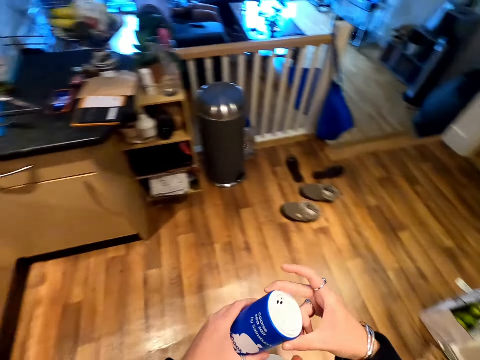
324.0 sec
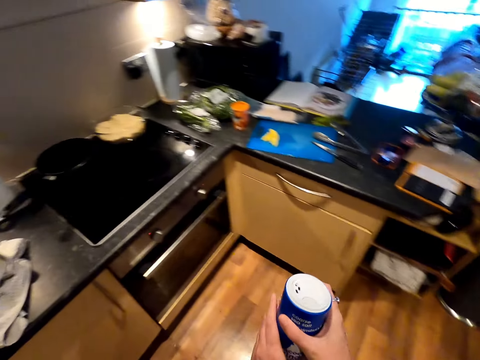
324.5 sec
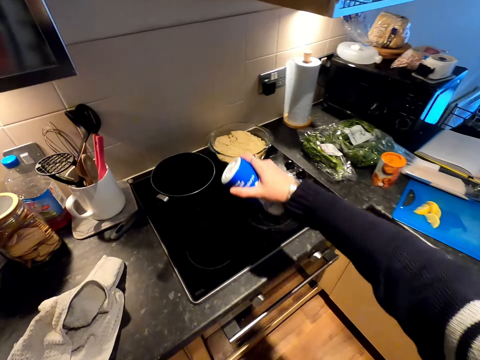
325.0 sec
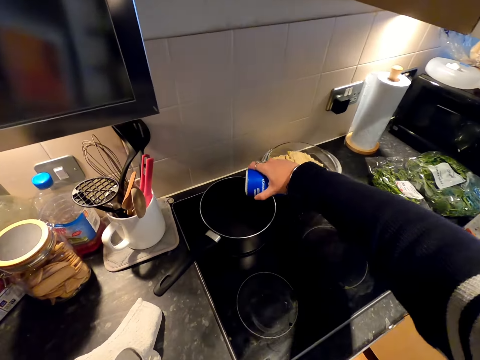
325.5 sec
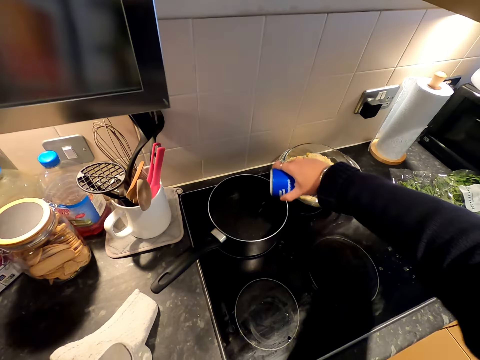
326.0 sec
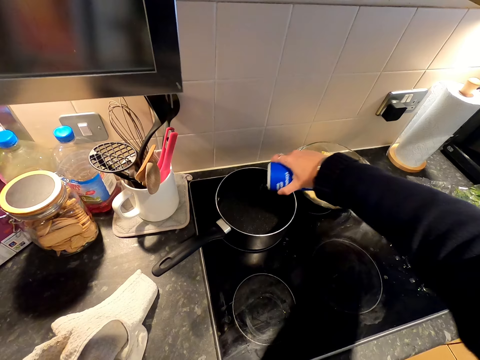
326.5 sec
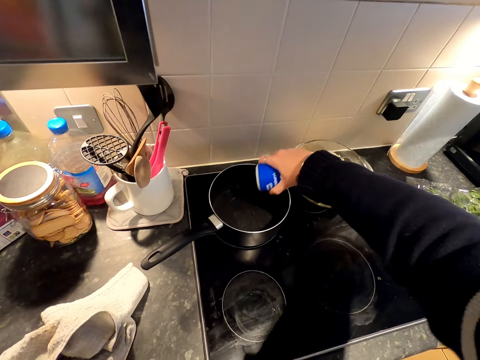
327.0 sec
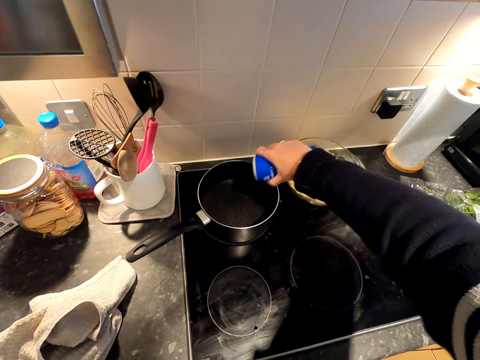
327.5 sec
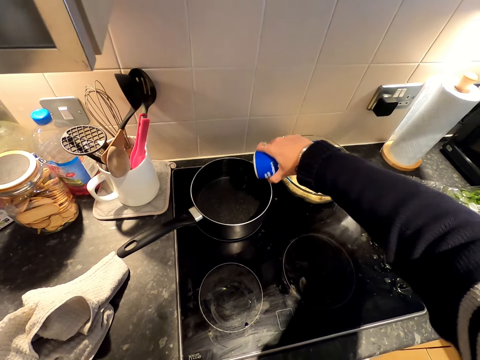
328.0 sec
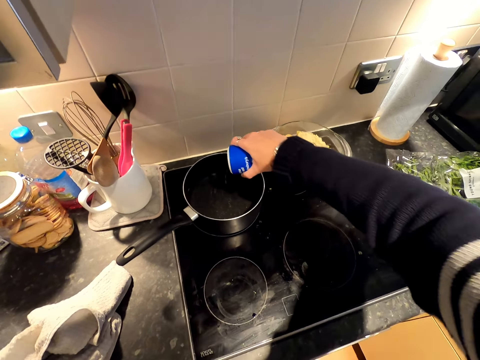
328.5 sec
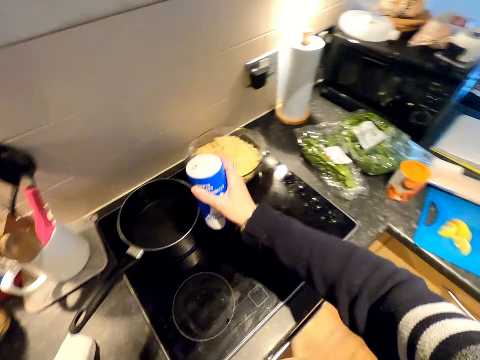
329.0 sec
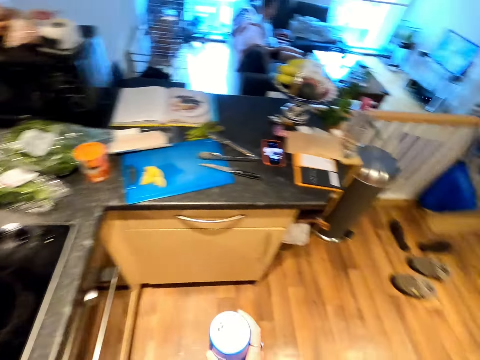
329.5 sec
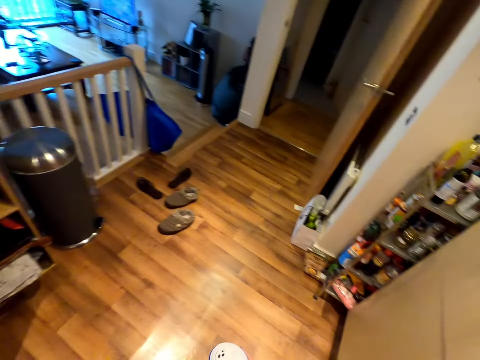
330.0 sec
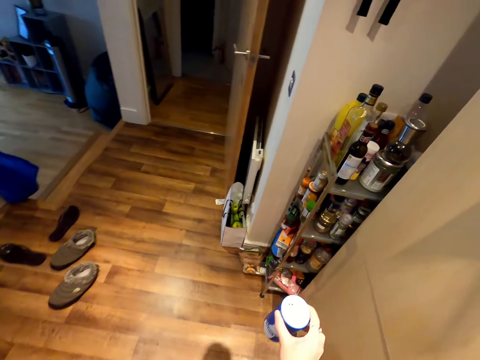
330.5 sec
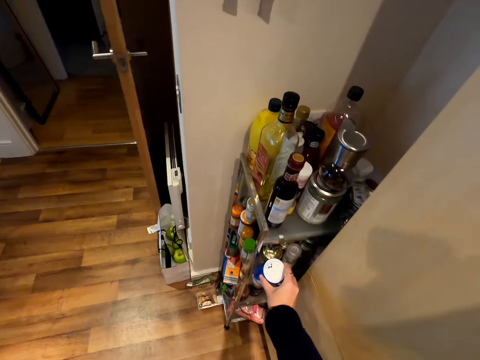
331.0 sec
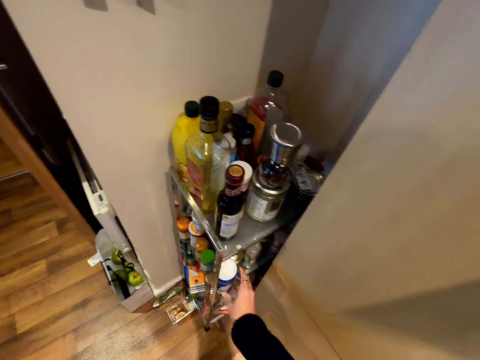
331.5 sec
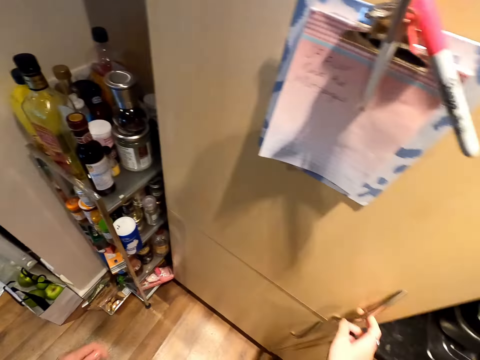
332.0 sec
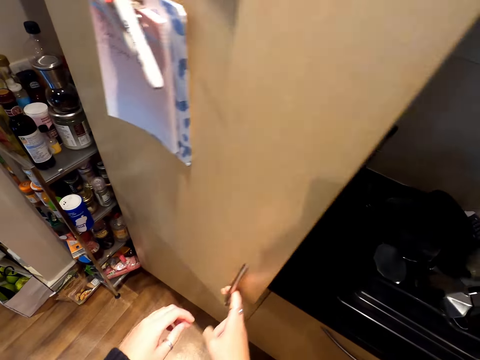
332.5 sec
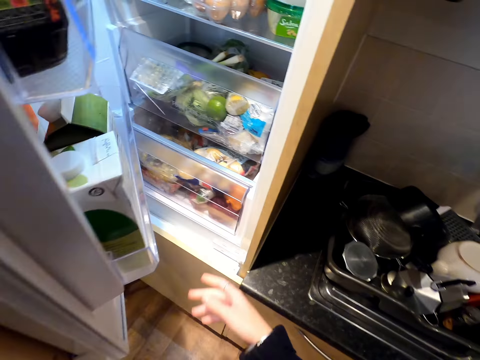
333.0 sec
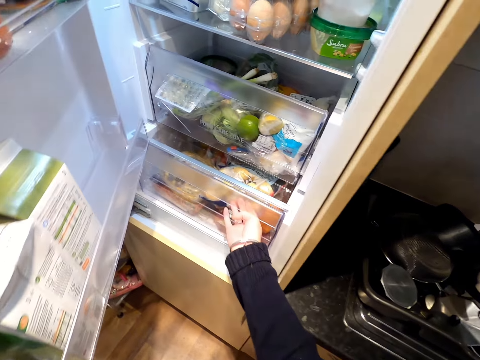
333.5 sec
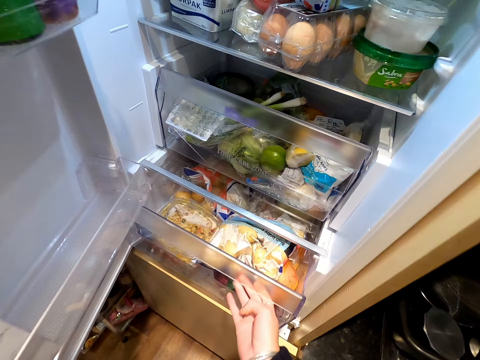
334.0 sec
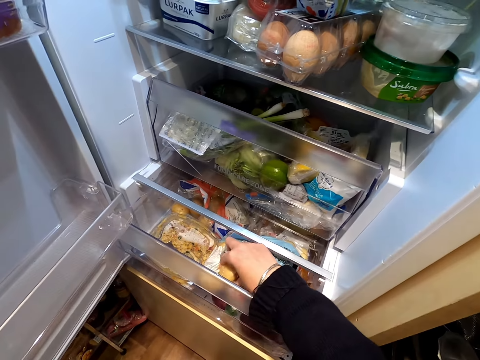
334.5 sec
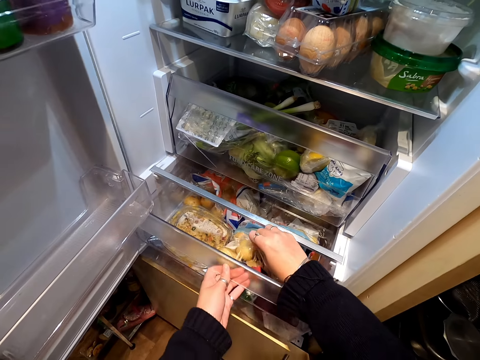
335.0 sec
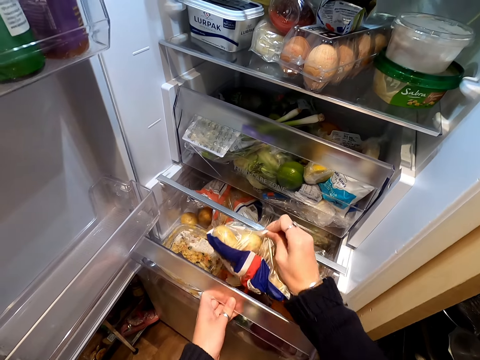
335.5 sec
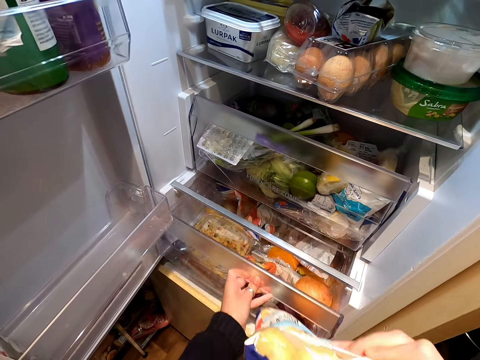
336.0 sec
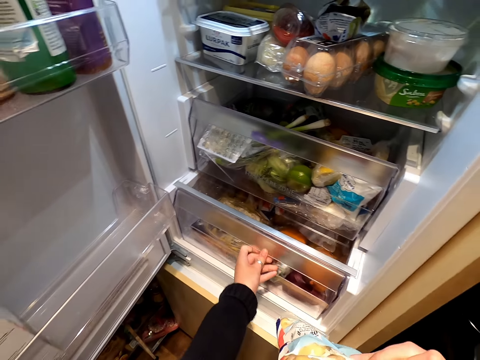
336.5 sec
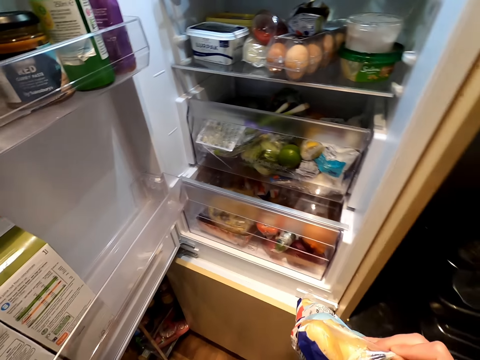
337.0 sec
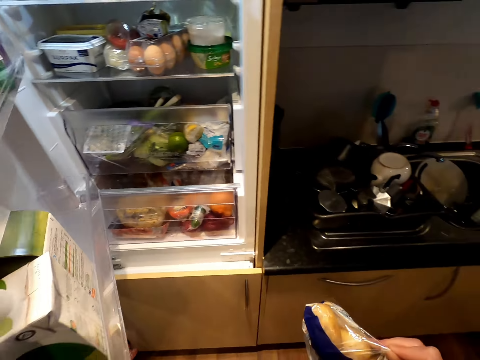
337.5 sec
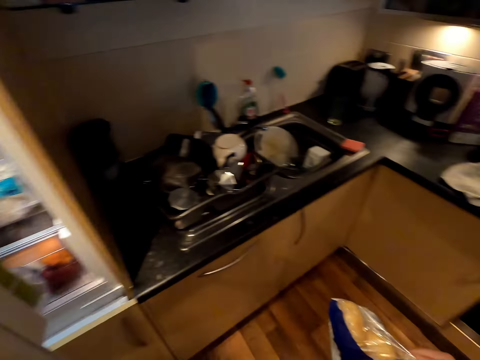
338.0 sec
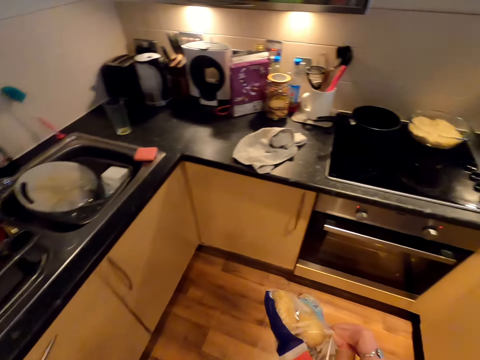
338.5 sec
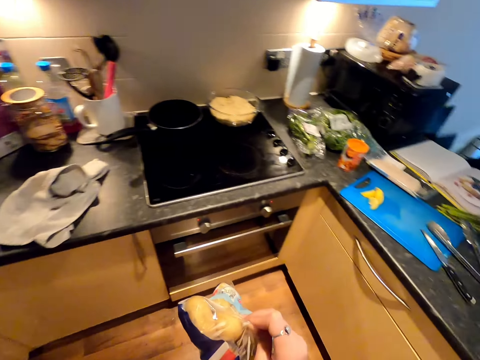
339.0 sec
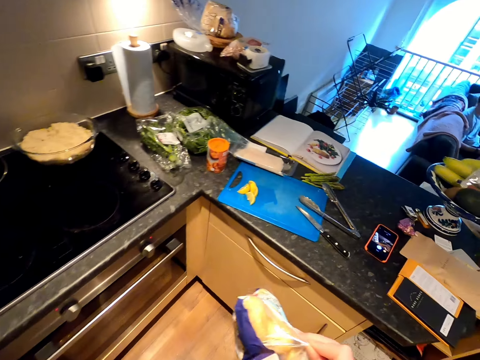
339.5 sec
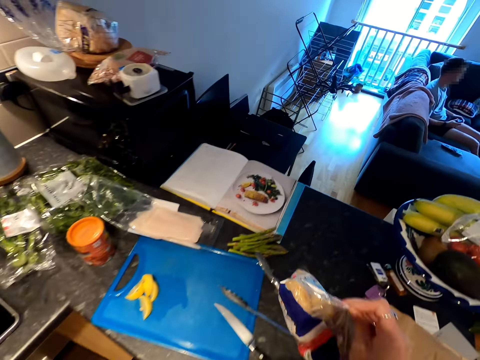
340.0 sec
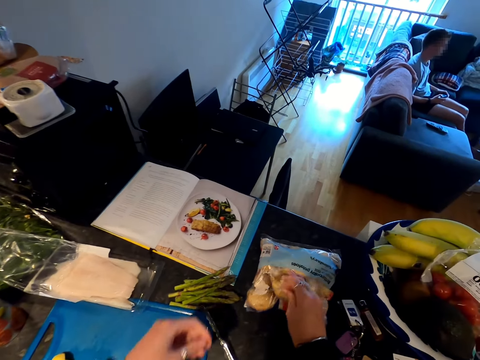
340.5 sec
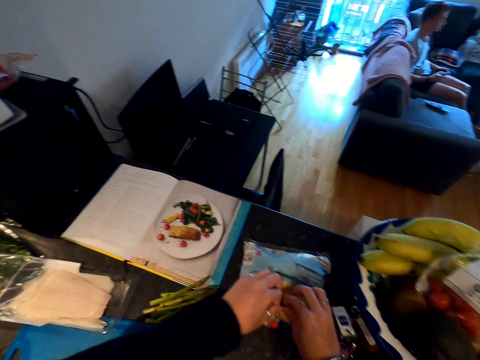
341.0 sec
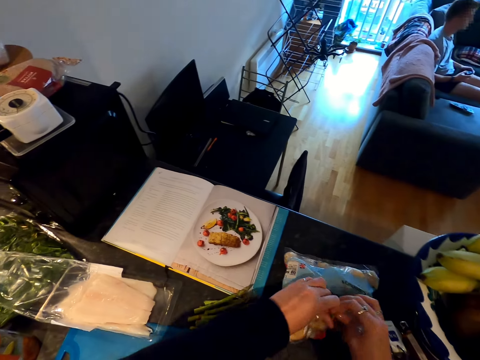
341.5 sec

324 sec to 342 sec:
The camera wearer holds the container with both her hands. She walks towards the cooker. She pours an ingredient from the container into the cooking pot. She stops pouring the ingredient. She moves towards the shelf. She puts the container on the shelf. She opens the fridge with her right hand. She holds the fridge with her left hand. She pulls a shelf from the fridge with her left hand. She grabs a packet of potatoes with her right hand. She holds the shelf with her left hand. She removes the packet of potatoes from the fridge. She pushes the shelf inside the fridge. She closes the fridge with her left hand. She moves towards the counter top. She puts the packet of potatoes on the counter top.
